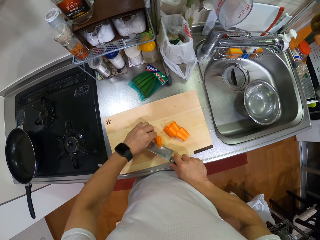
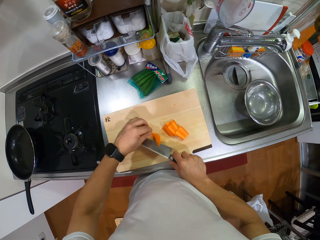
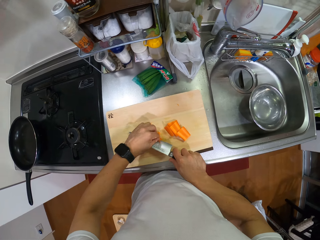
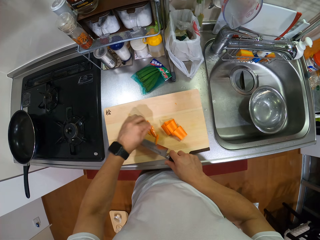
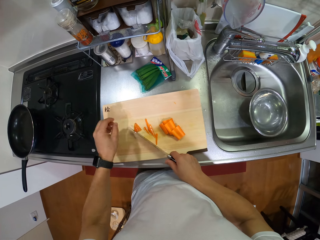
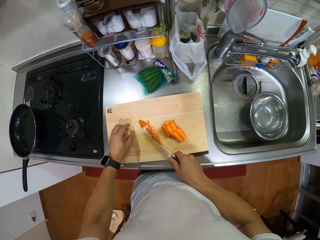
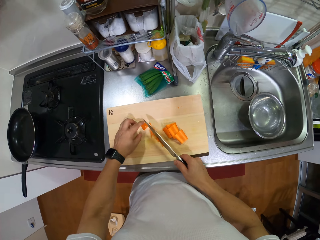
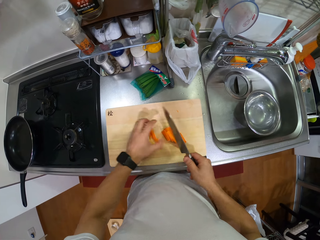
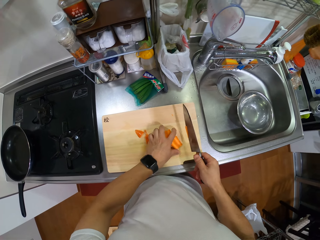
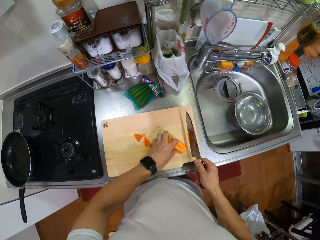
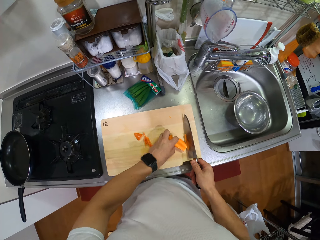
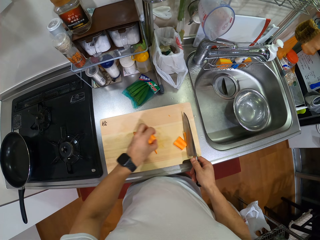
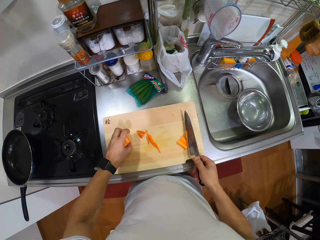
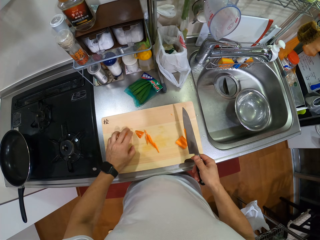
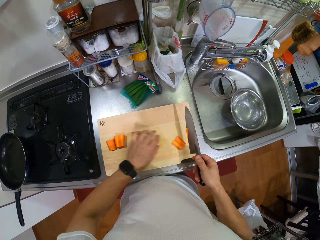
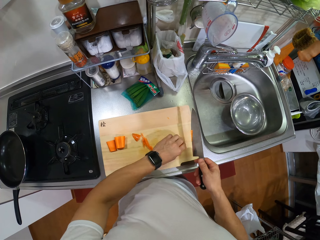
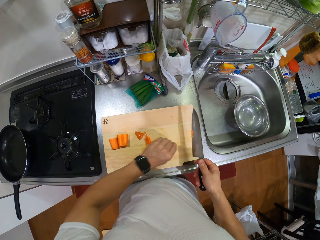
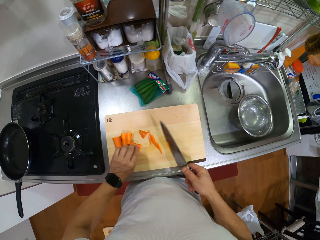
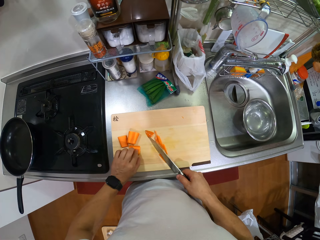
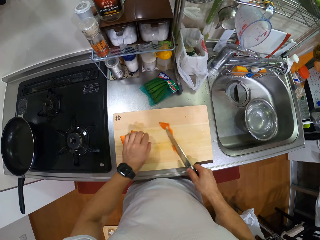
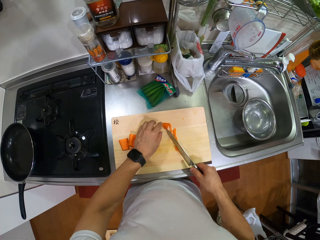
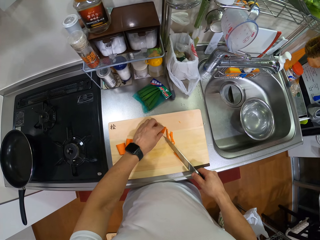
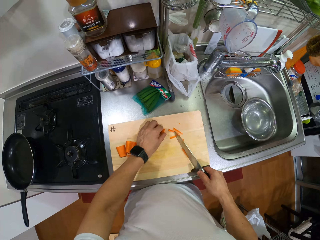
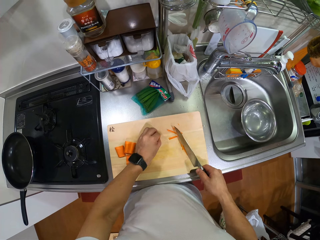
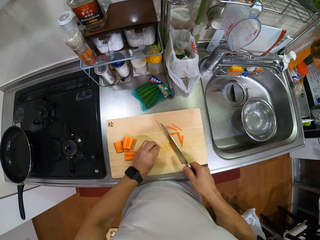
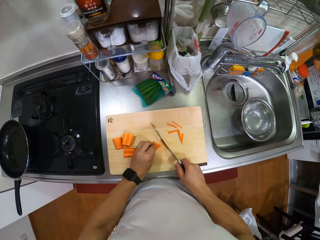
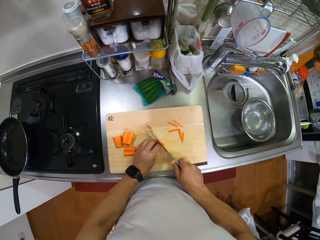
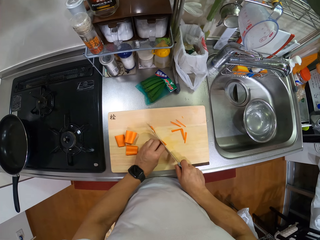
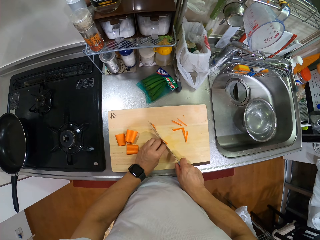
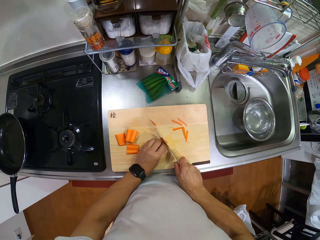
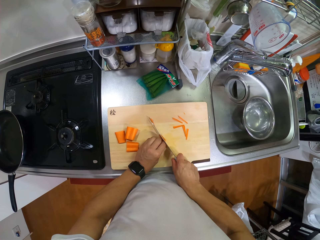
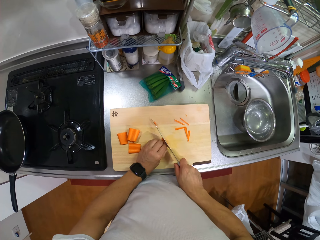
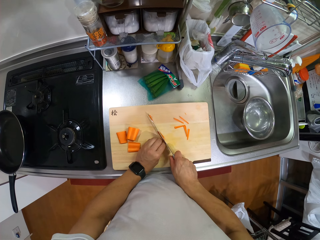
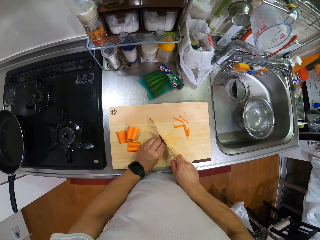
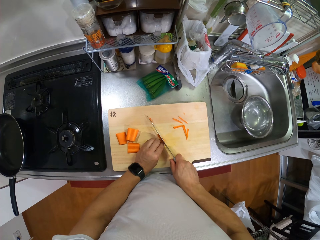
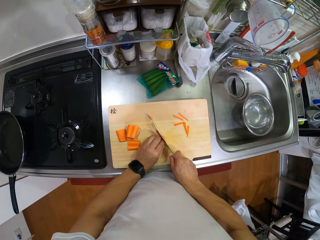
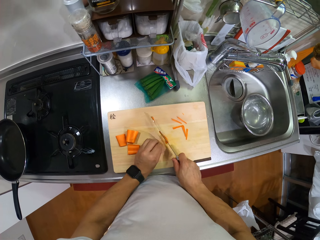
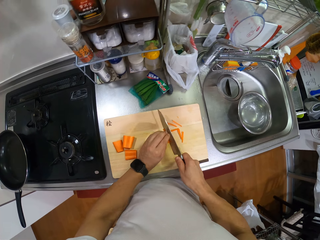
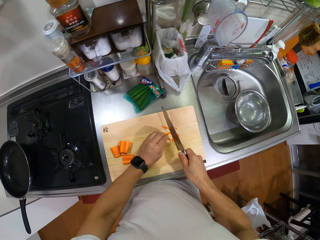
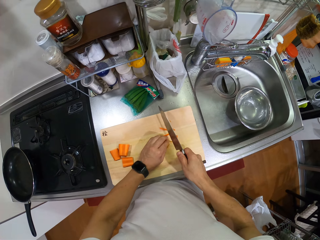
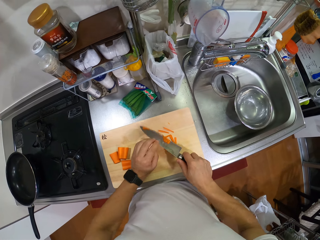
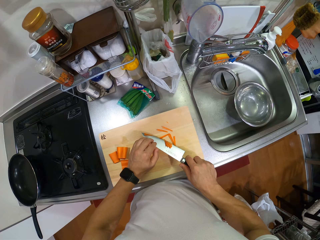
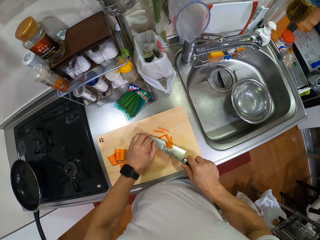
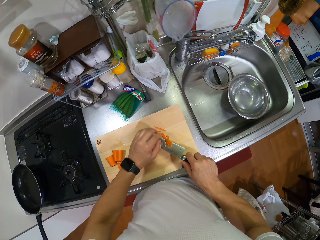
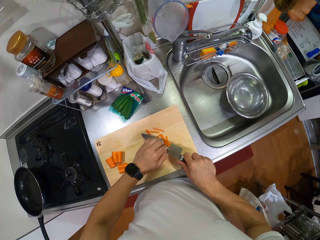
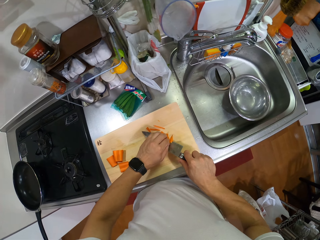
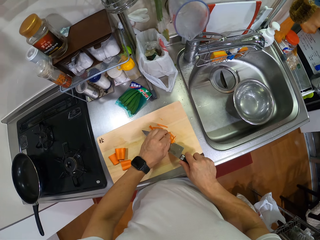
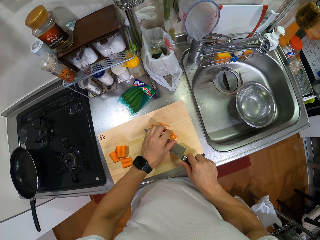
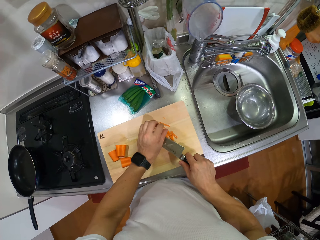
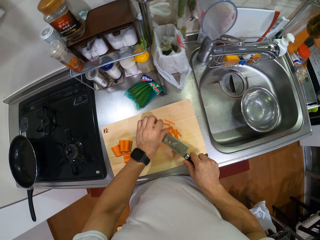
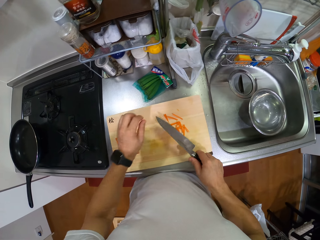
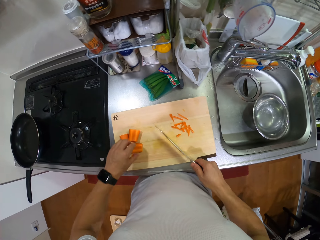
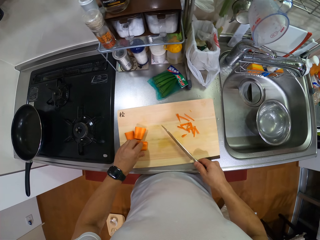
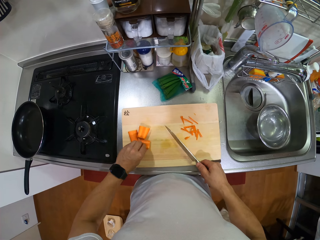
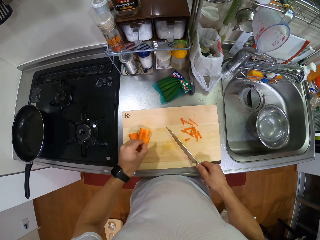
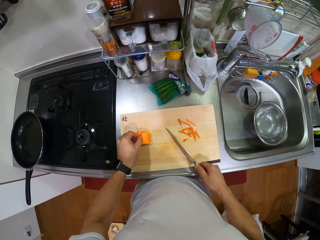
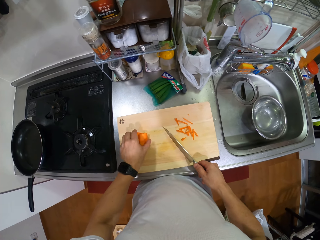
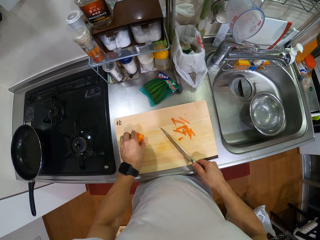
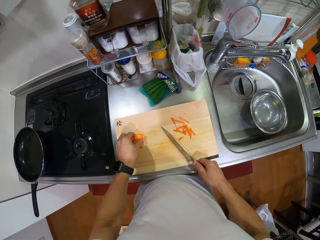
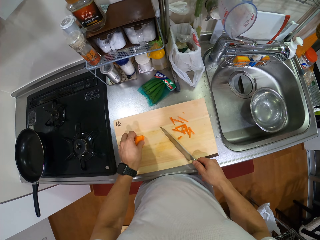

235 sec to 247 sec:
The camera wearer wipes off the carrot slices from the knife. They take other pieces of carrot slices with the knife. They put the carrot slices aside on the chopping board. They pick up the carrot and put more carrot slices aside on the chopping board. They push the carrot with the knife. They chop more carrot slices with the knife. They wipe off the carrot from the knife. They touch the carrots and take more carrot slices.

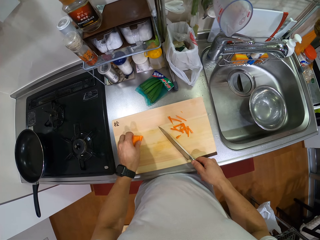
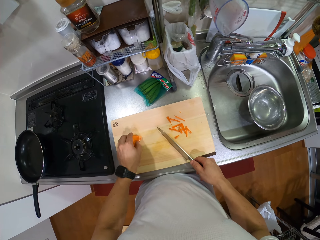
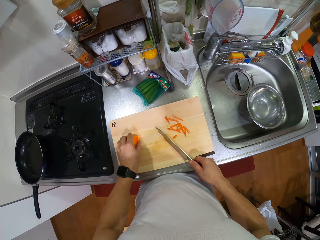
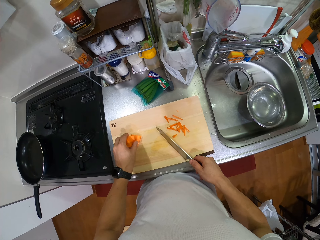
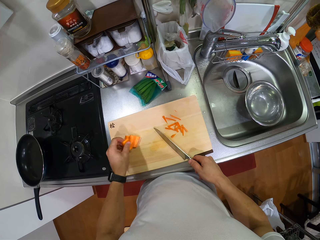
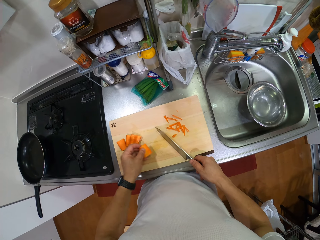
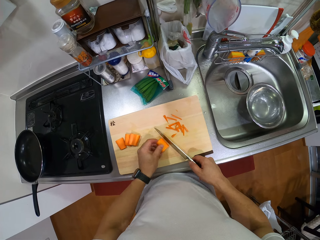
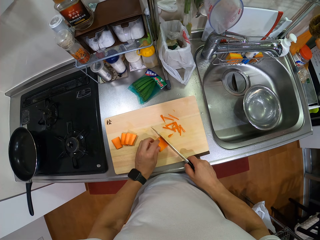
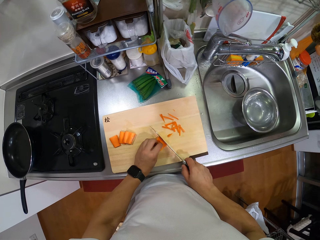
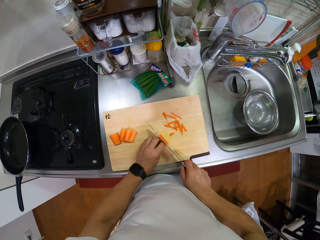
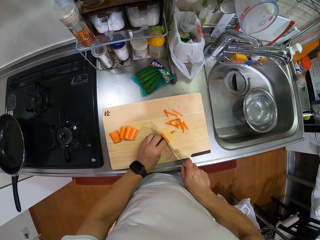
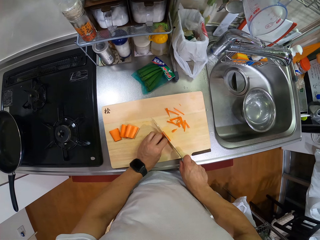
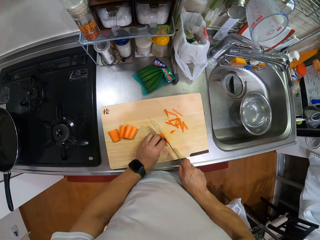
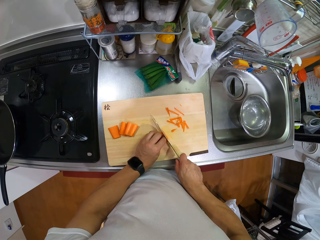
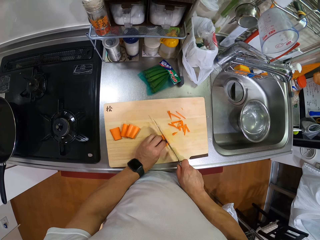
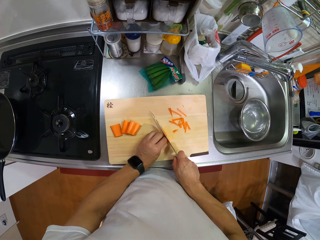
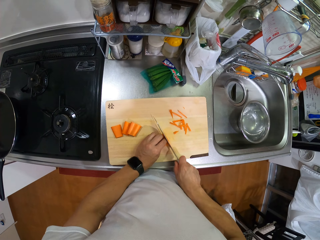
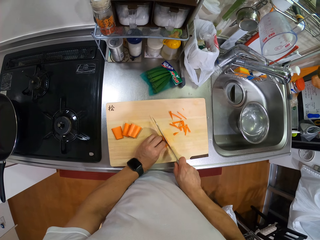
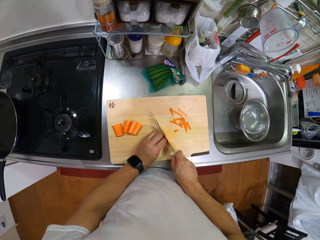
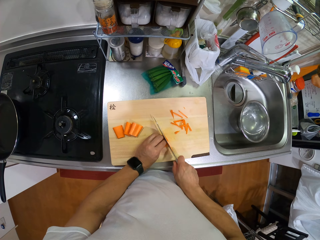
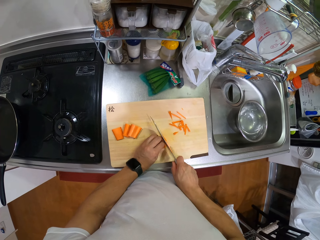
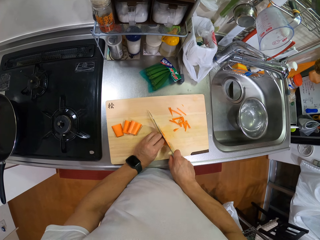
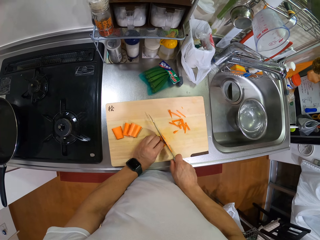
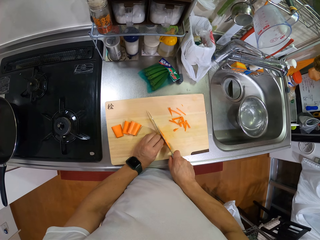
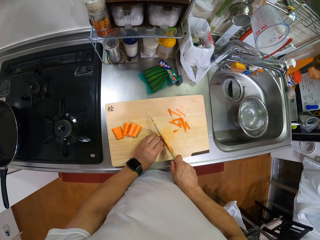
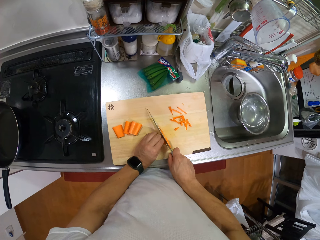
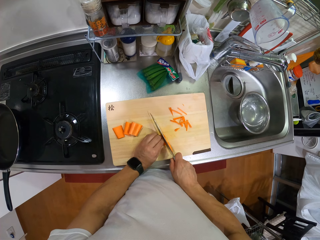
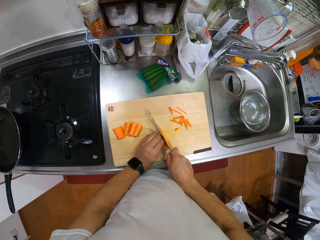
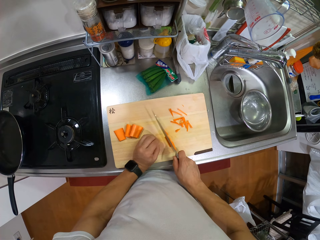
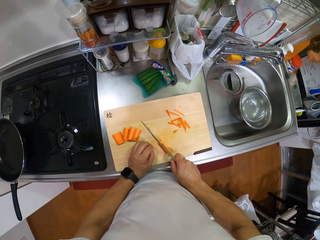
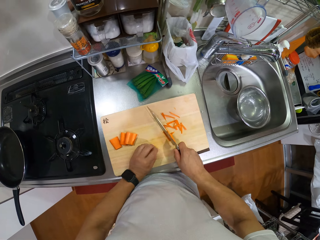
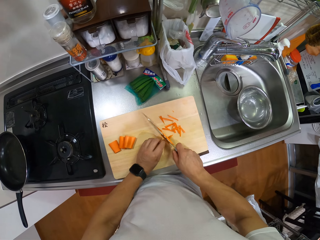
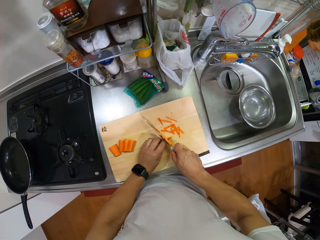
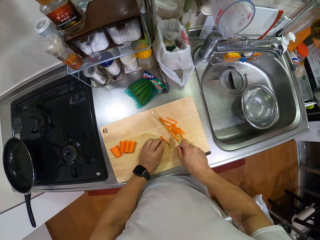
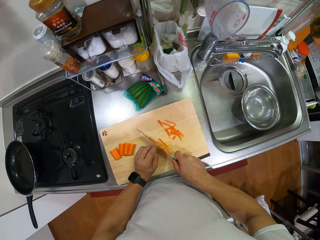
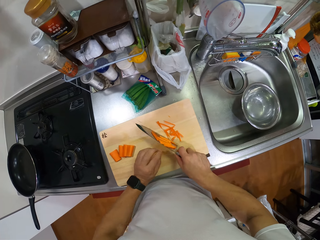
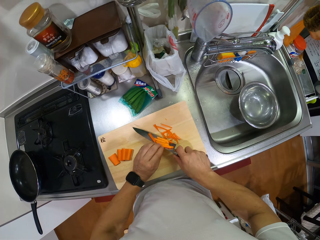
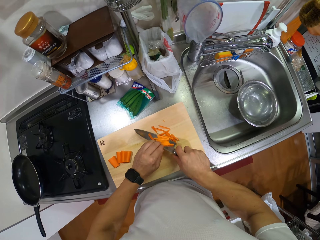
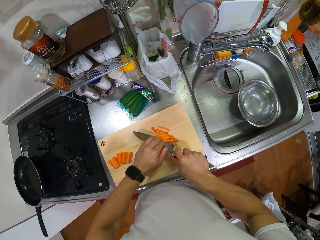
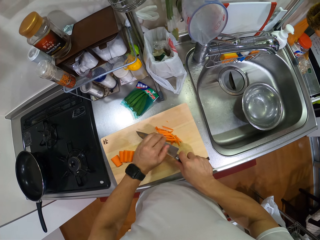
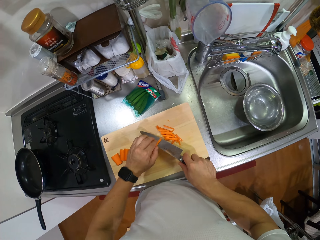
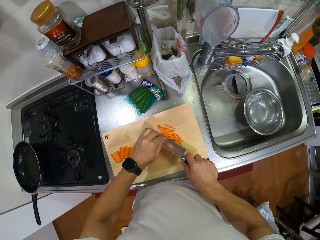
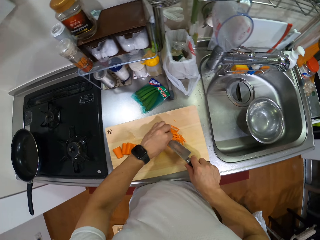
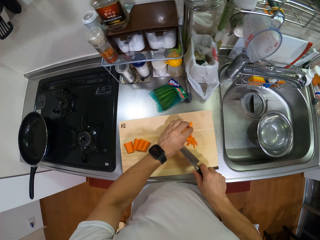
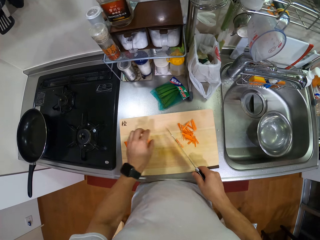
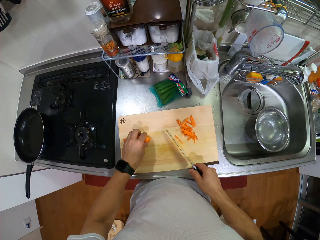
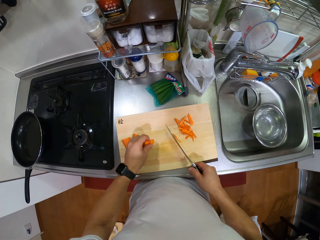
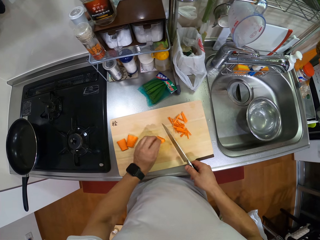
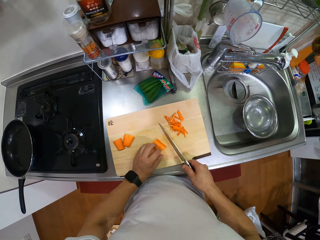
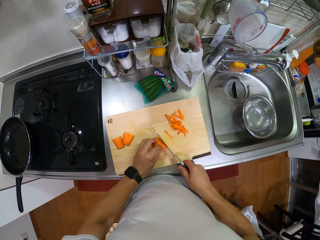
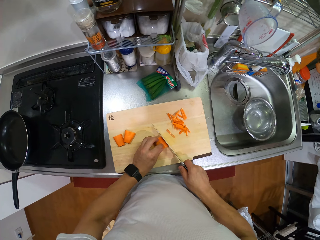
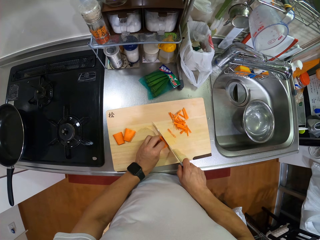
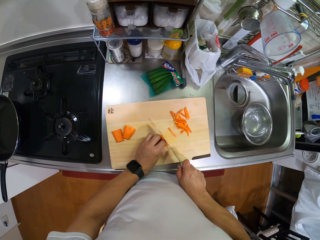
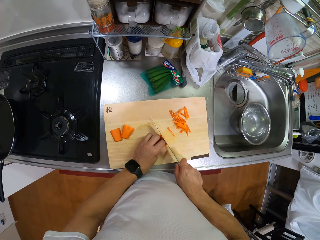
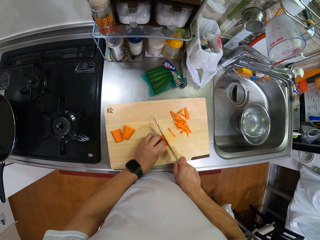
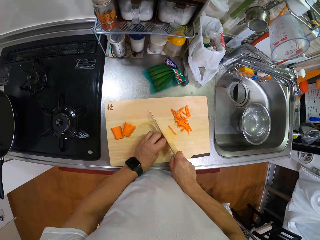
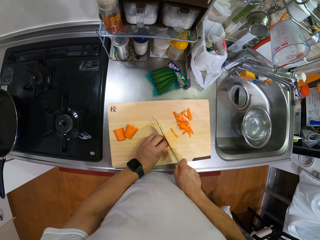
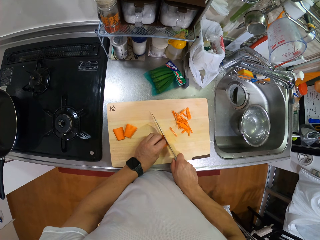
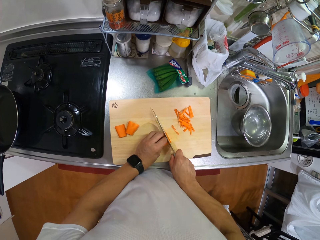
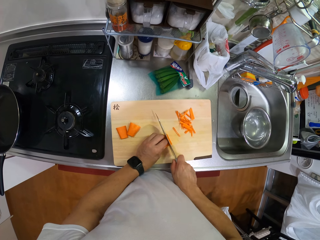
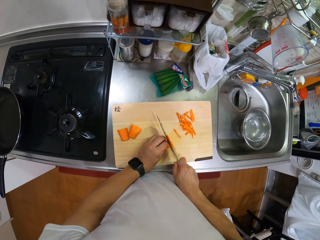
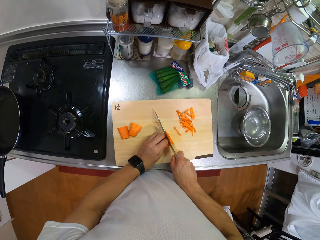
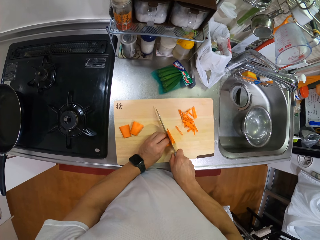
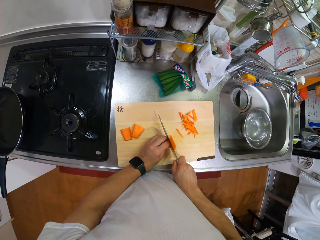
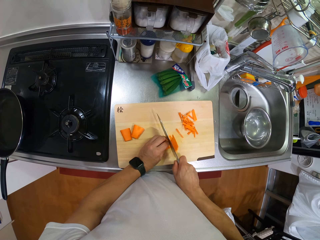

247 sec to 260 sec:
The camera wearer puts the carrot slices together. They take a slice of the carrots. They chop the carrot with a knife. They remove the carrot pieces from the knife. They move the right hand and take another carrot slice. They put the carrot slice on the chopping board. They chop the carrot with the knife.
